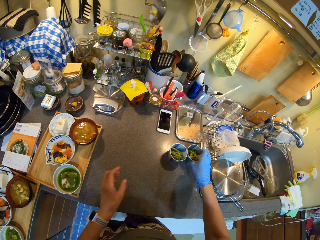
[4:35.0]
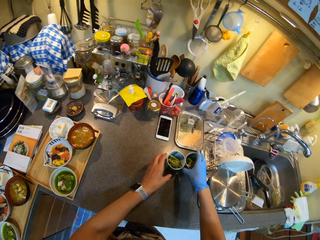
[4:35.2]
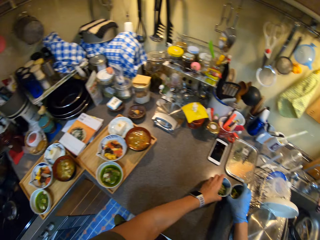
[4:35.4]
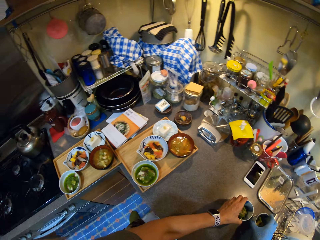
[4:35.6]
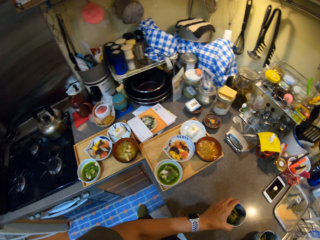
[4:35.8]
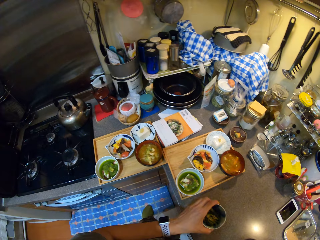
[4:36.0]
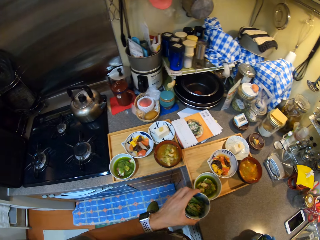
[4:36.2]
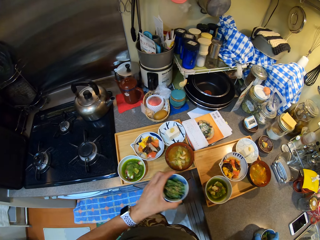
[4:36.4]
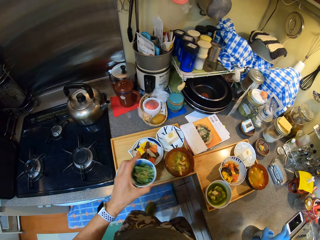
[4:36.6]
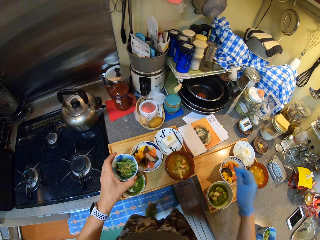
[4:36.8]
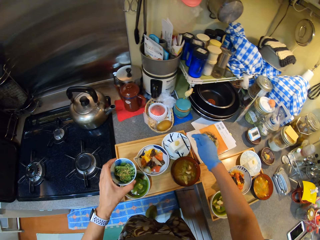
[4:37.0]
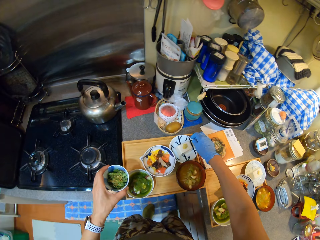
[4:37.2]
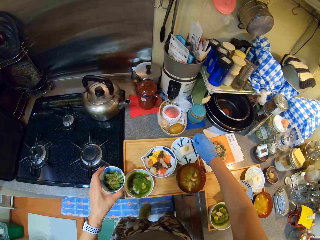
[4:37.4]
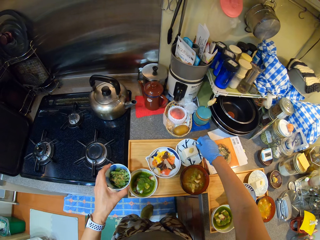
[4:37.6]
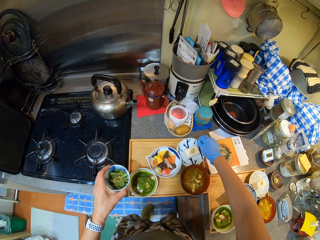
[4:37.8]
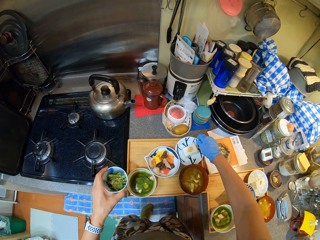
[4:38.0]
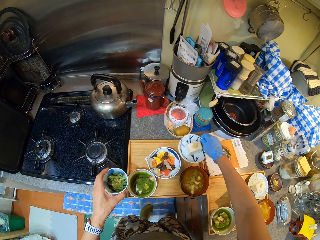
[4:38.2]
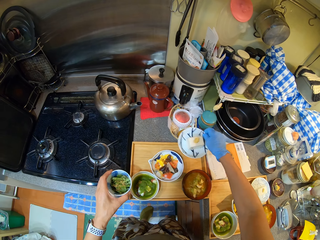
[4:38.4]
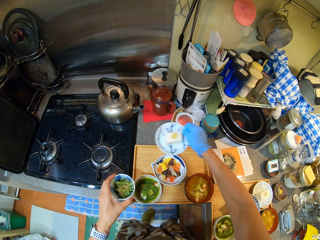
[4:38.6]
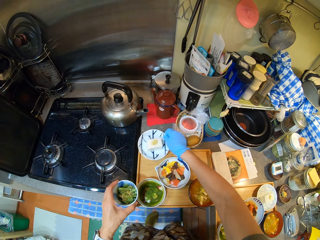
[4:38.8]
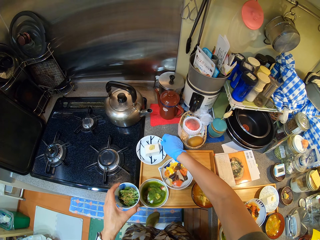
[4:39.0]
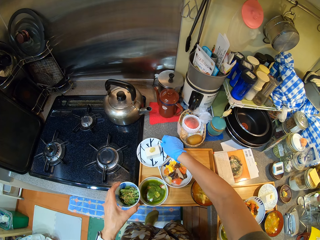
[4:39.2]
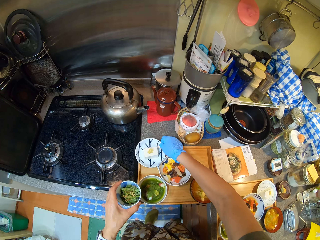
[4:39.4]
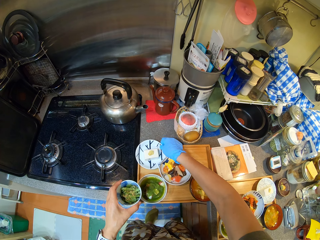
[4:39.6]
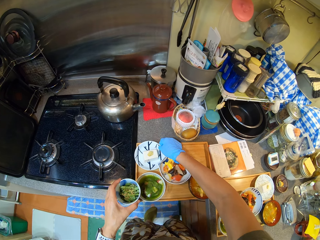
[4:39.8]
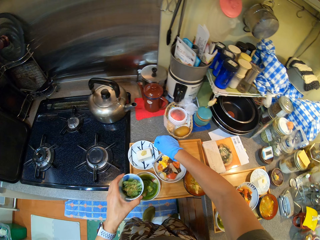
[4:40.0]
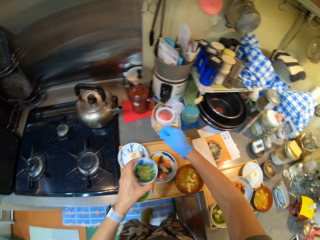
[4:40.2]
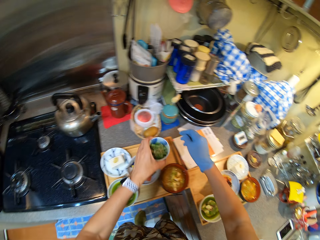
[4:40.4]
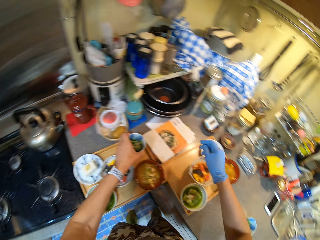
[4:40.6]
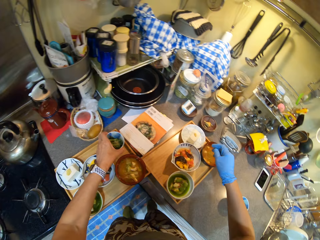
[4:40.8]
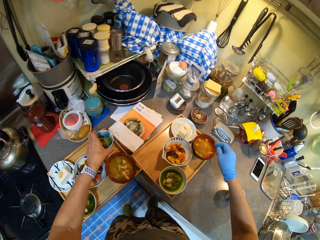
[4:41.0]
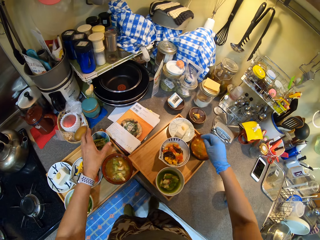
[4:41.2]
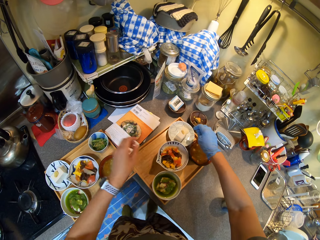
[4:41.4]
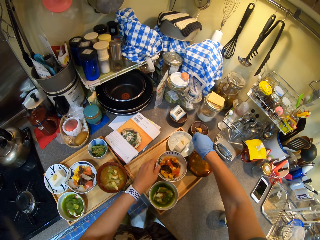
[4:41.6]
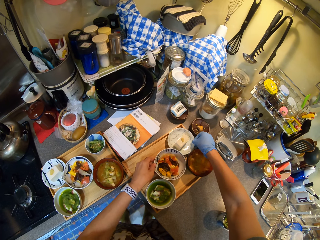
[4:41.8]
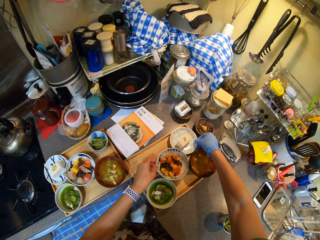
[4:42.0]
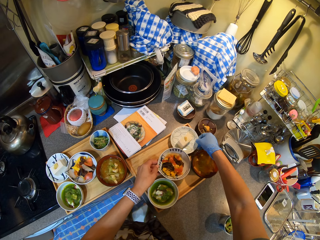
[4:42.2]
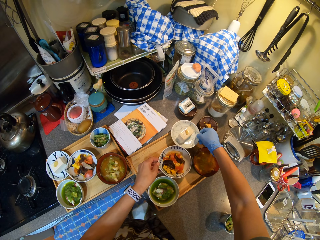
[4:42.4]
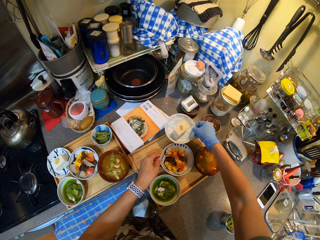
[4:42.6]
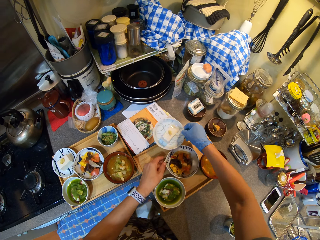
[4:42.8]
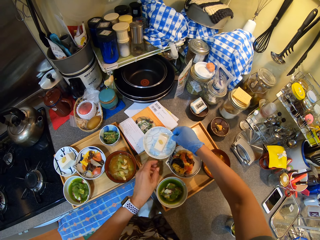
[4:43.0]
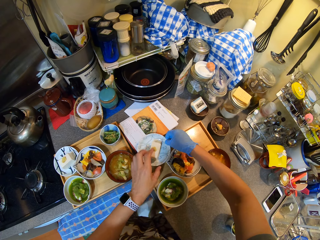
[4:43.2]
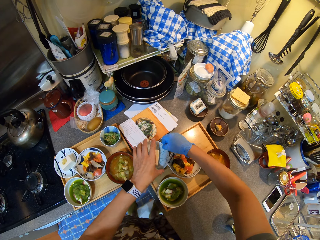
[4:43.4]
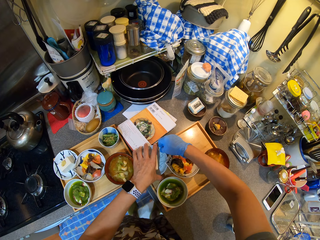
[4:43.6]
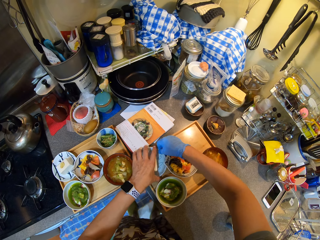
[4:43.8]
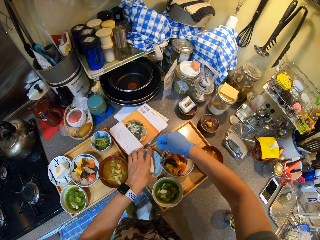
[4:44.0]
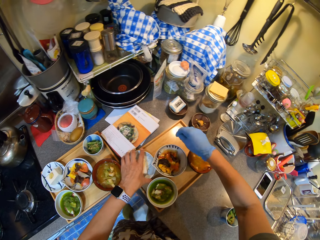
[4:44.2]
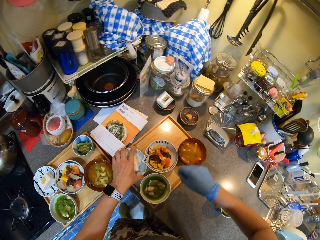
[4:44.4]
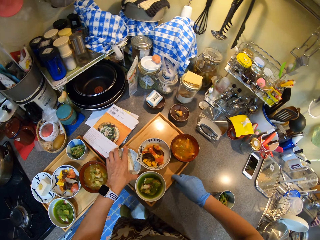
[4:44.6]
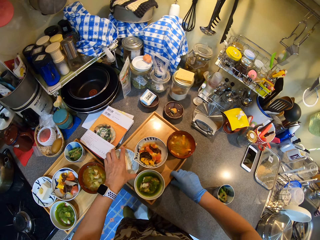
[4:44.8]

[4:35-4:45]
The camera wearer picks the bowls on the countertop. They put the bowl on the wood tray.

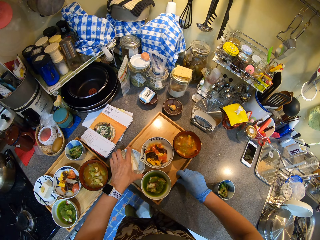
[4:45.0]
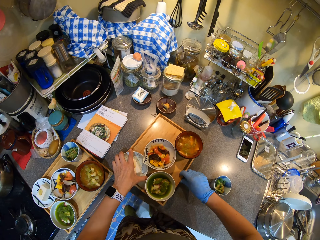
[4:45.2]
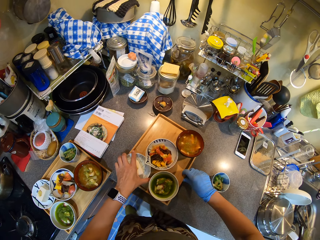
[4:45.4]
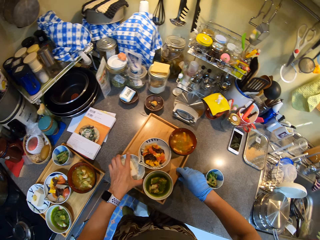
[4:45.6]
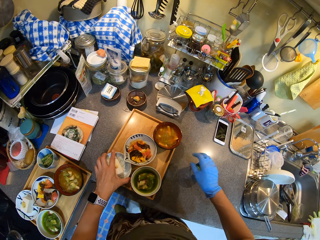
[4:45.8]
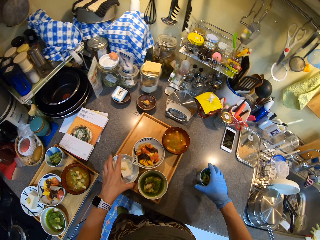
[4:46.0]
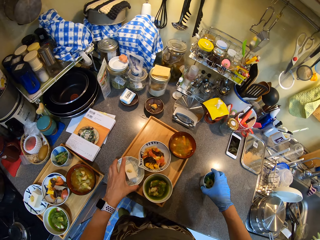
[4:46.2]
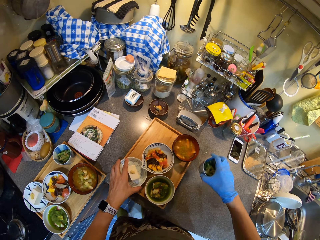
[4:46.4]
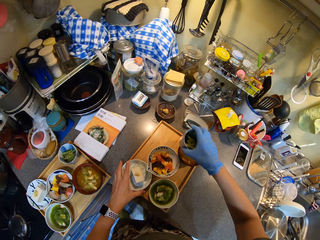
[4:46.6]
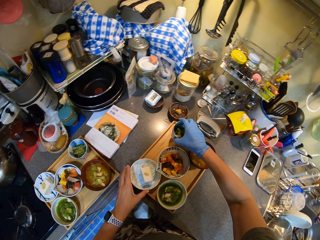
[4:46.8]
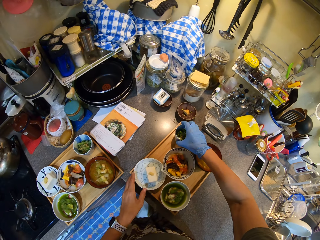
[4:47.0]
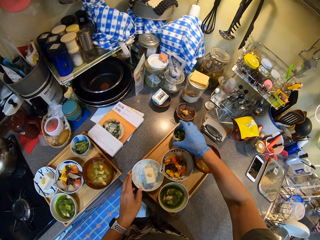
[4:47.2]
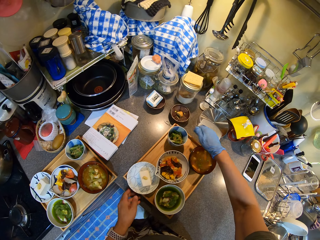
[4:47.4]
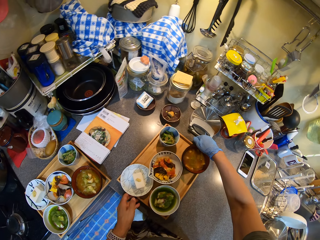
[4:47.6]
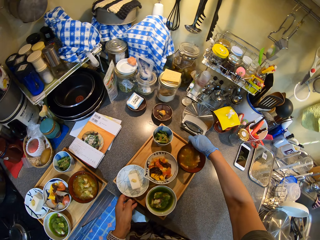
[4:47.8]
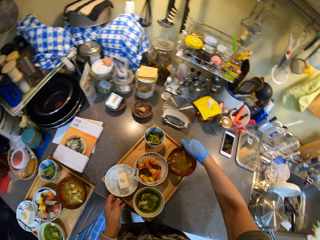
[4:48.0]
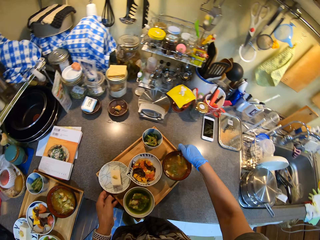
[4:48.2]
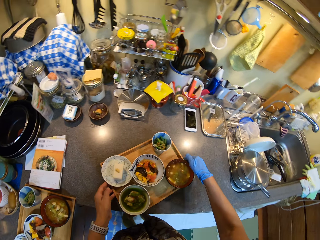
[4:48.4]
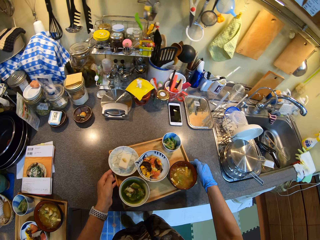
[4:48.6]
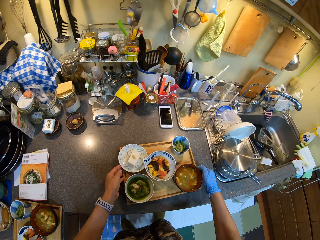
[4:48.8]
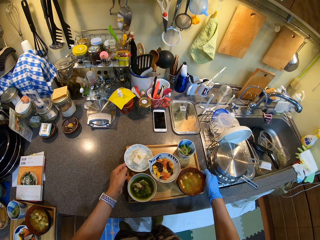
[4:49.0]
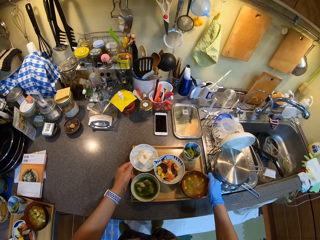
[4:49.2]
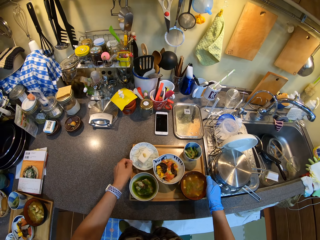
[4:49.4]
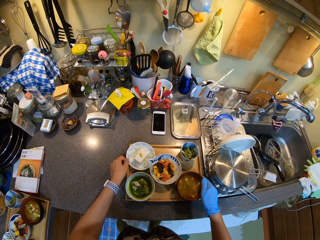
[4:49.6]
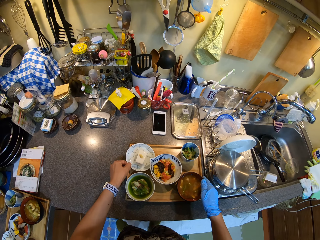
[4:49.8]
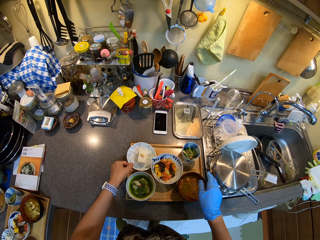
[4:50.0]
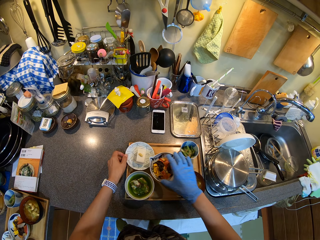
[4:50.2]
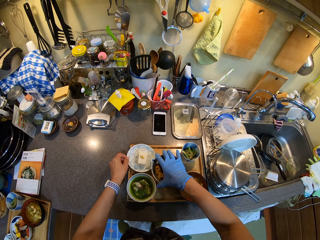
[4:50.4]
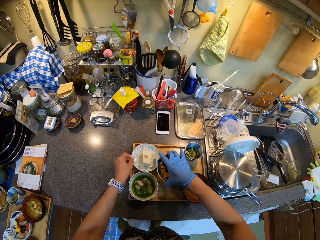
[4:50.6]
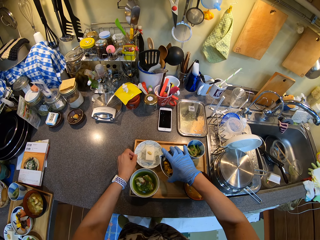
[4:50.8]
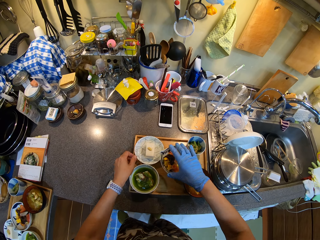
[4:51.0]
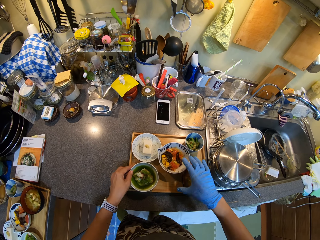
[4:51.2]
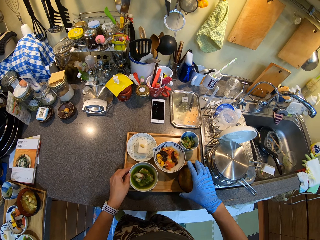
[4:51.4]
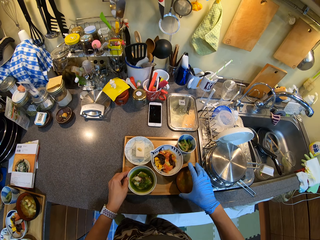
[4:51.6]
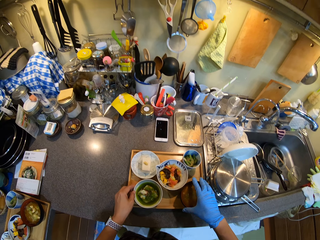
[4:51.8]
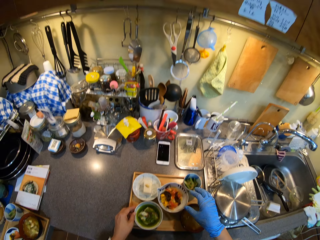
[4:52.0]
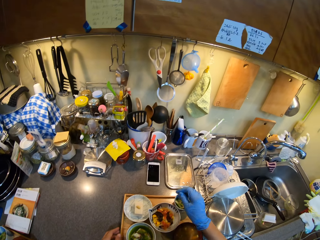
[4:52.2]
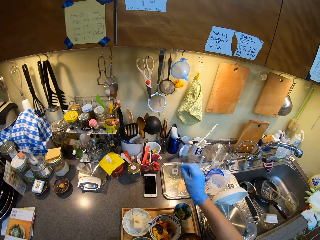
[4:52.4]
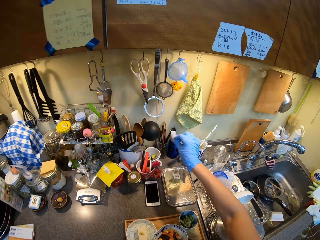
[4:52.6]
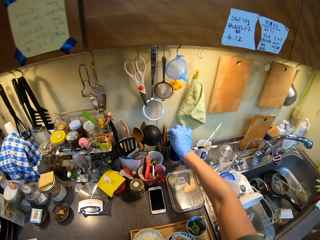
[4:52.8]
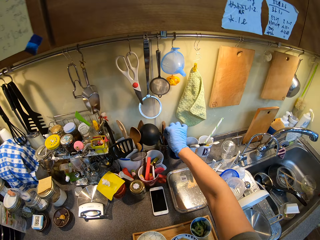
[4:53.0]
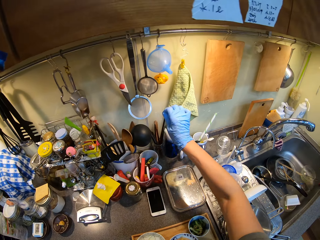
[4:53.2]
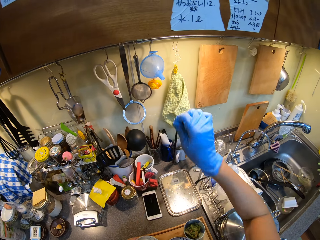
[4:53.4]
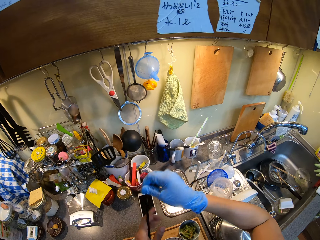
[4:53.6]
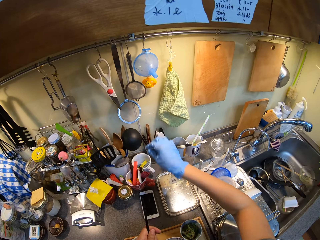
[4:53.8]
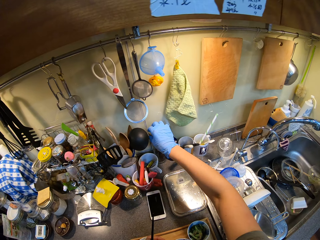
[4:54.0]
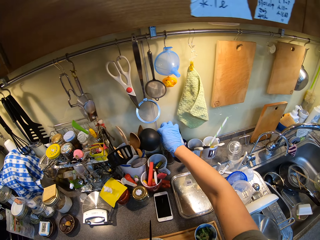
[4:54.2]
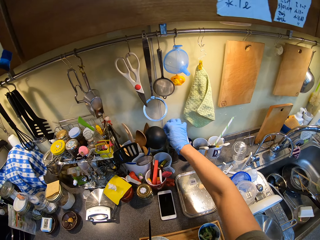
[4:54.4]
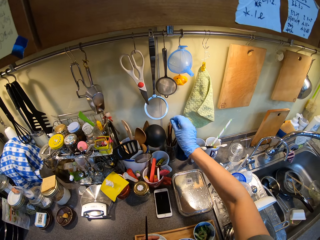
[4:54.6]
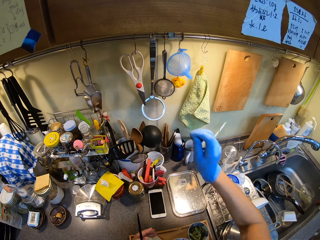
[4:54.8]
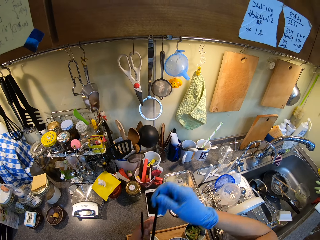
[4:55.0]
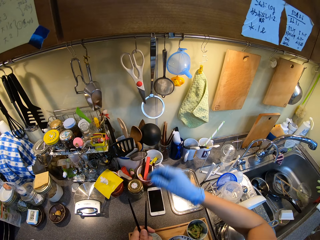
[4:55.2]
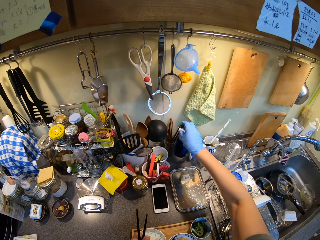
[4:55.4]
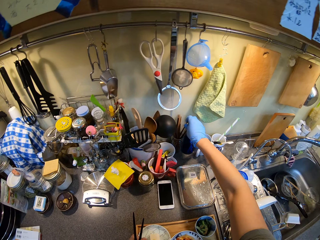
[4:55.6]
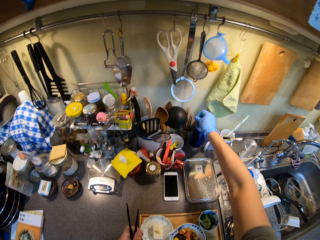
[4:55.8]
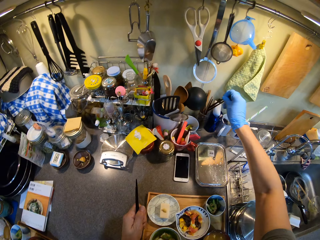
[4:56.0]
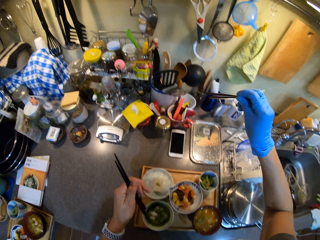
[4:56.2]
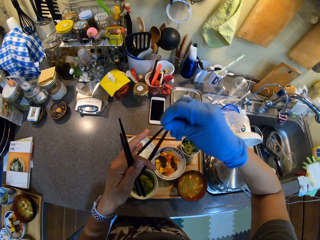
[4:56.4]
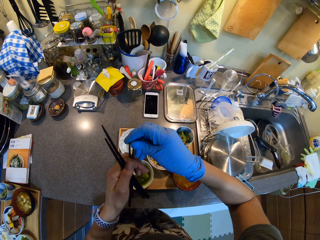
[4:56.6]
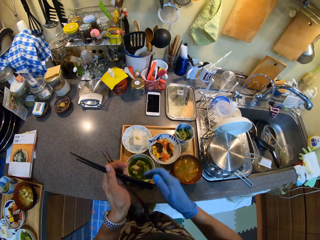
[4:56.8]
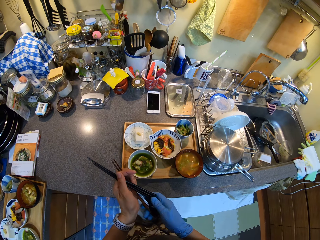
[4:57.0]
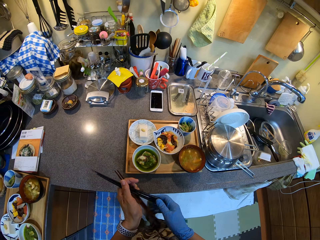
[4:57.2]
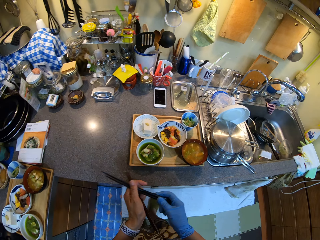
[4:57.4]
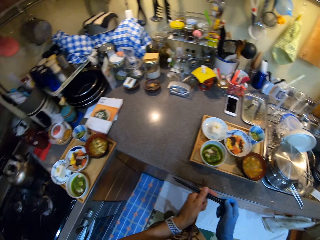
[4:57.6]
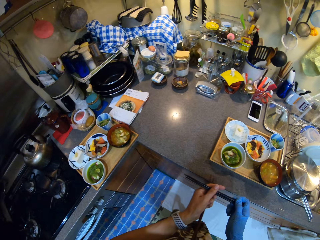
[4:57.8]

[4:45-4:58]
The camera wearer moves the tray on the table. They arrange the plates in the tray. They take the chopsticks or tongs.
